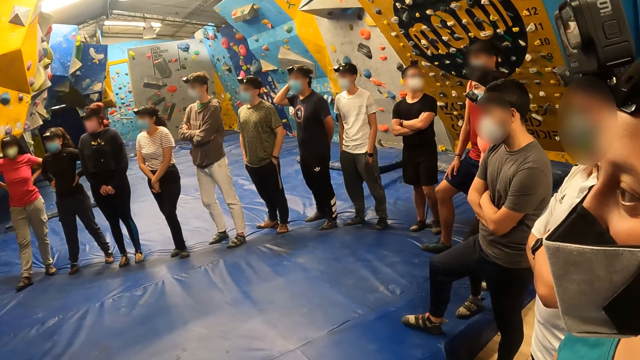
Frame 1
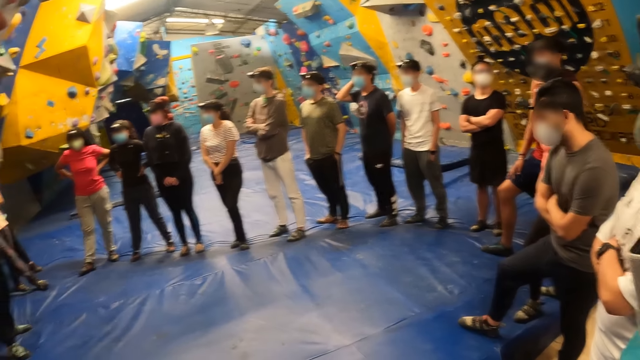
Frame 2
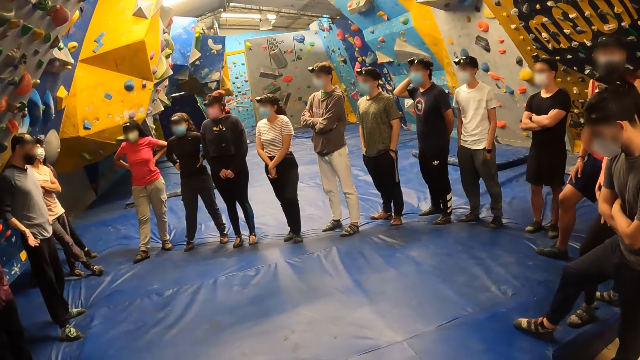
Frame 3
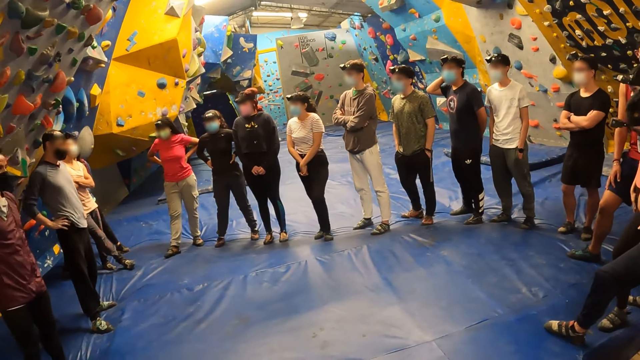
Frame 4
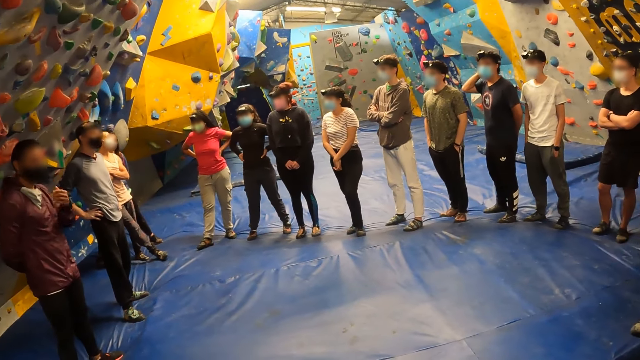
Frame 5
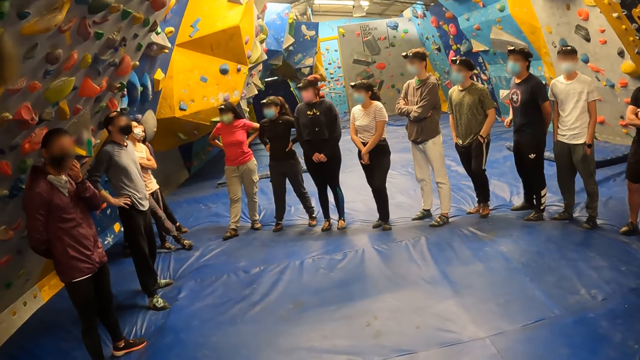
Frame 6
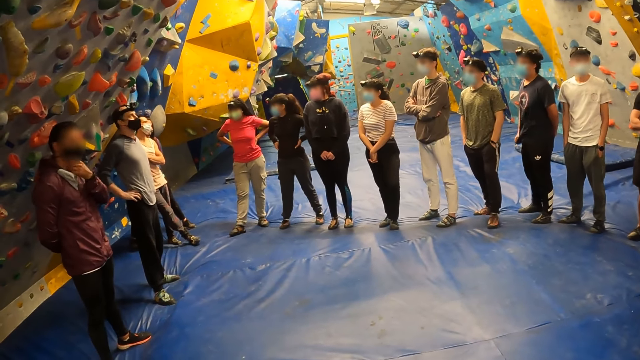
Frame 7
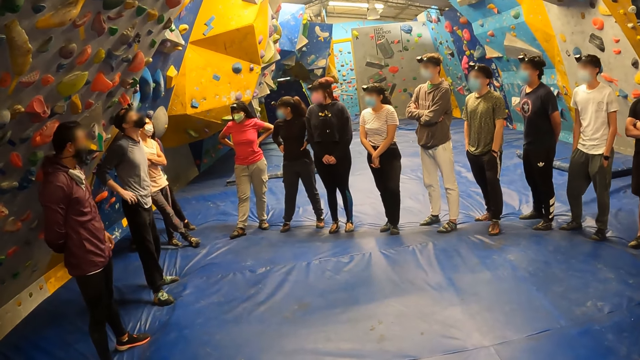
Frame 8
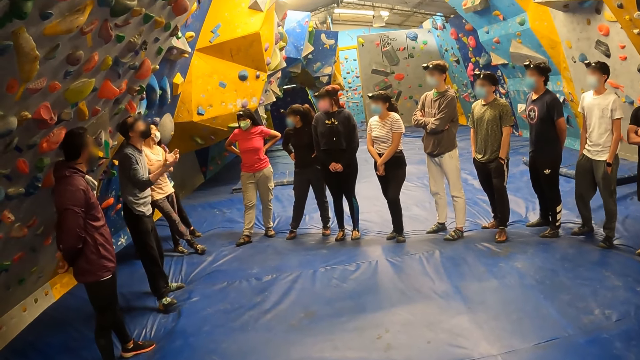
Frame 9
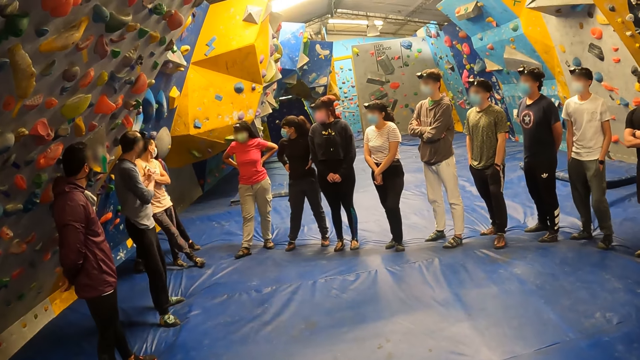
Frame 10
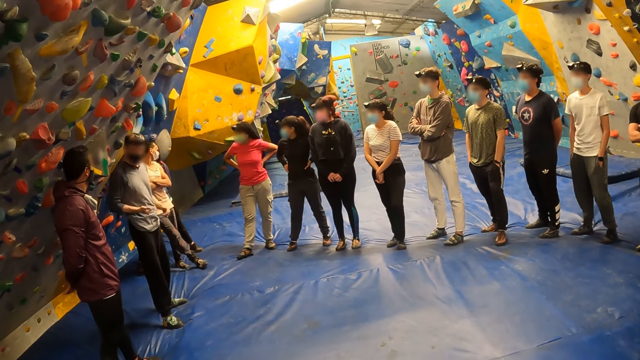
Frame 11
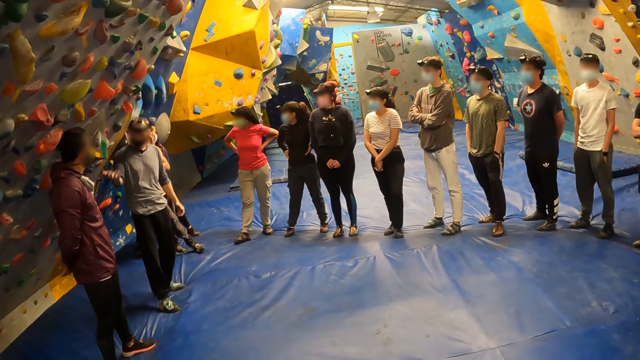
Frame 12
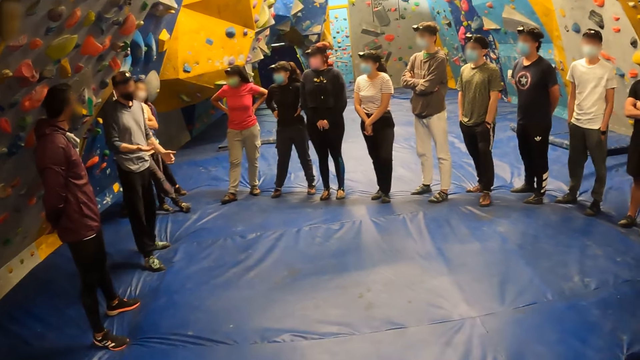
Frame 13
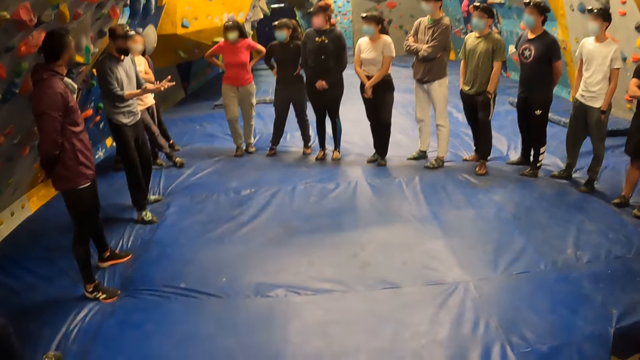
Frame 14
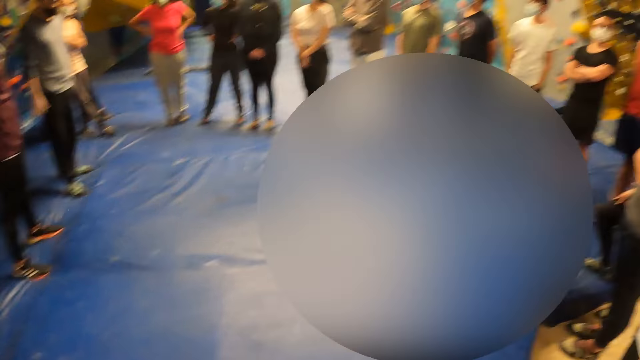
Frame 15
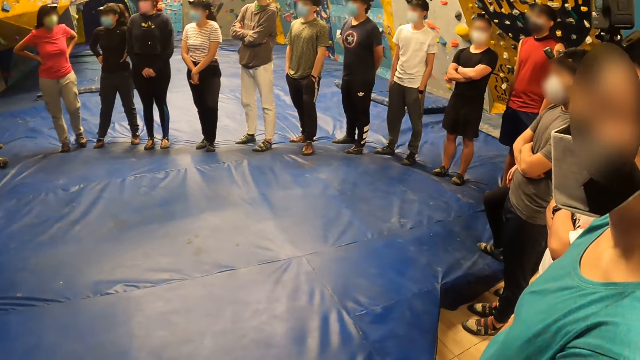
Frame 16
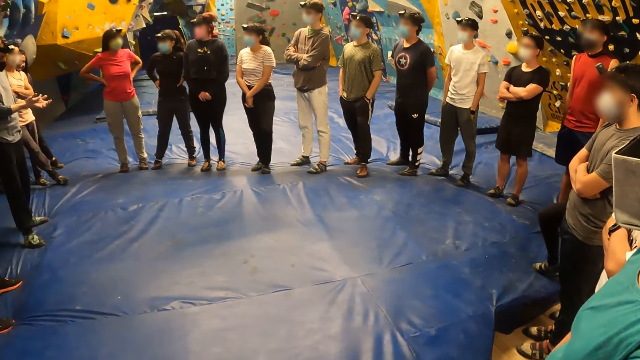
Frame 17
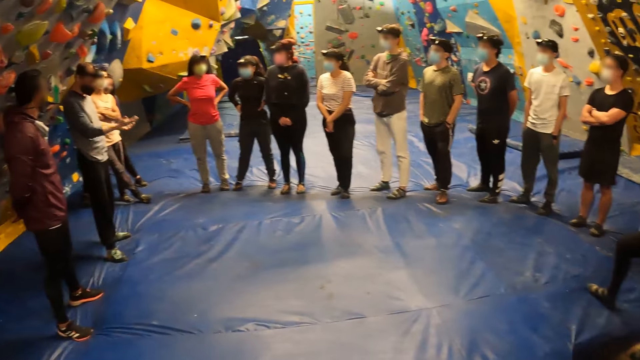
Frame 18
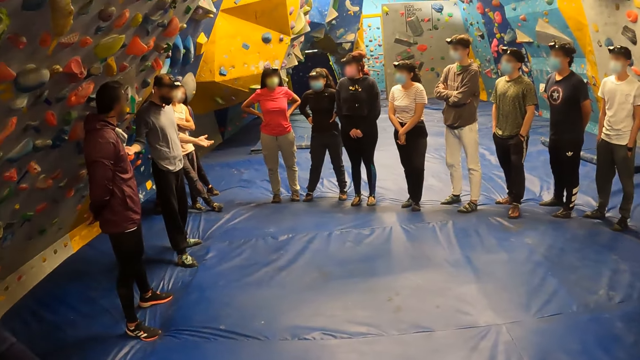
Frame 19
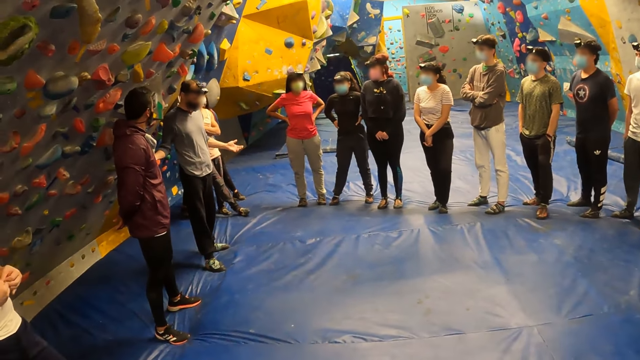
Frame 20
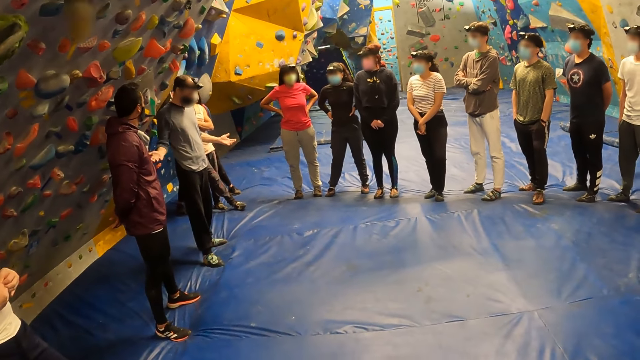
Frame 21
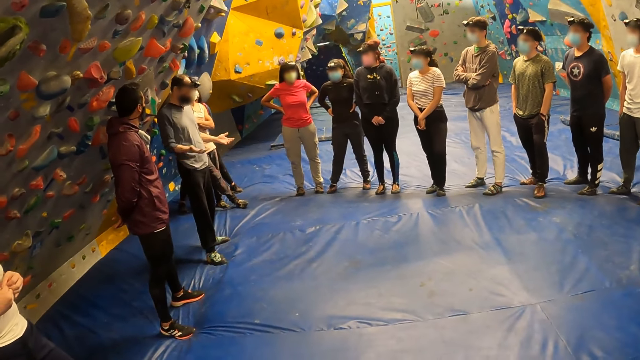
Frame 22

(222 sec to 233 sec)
A man rubs his face. Another man gestures.

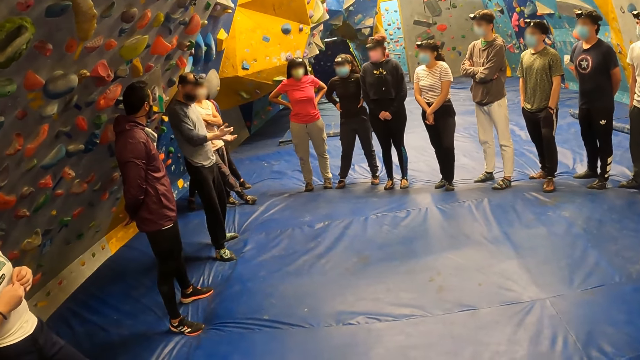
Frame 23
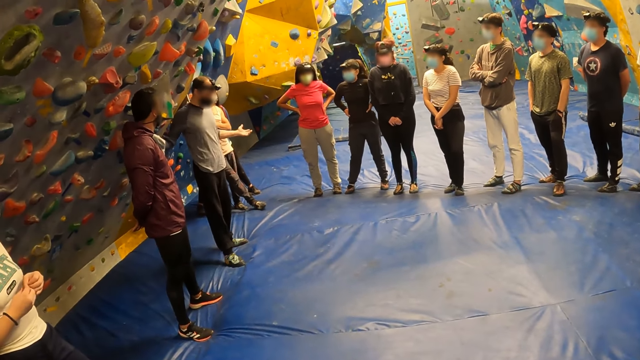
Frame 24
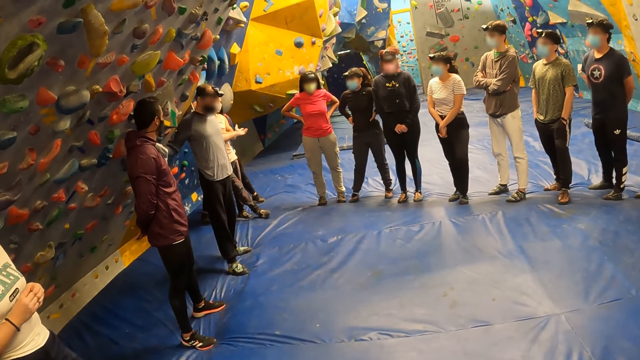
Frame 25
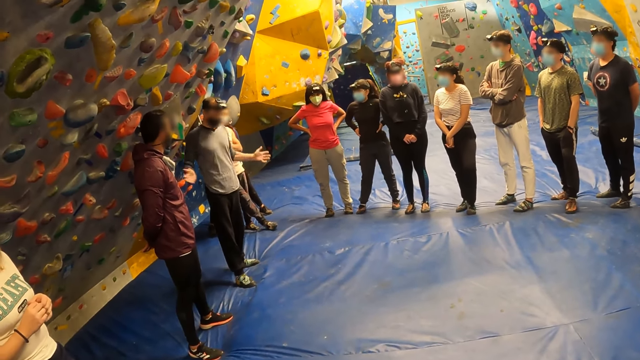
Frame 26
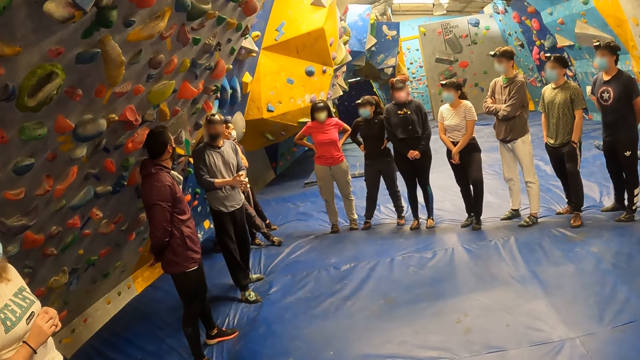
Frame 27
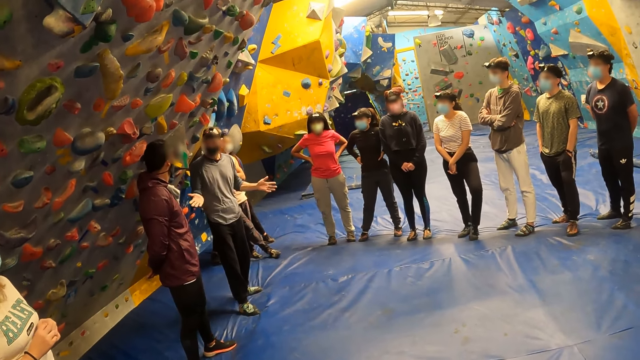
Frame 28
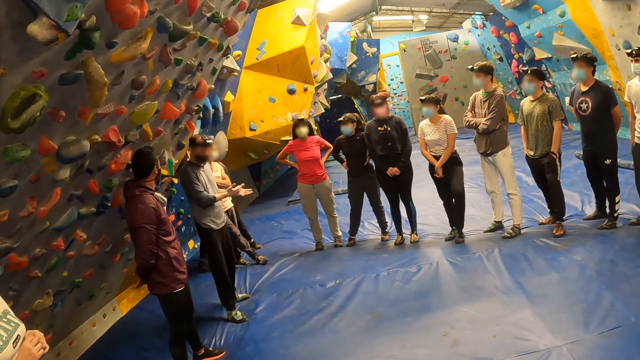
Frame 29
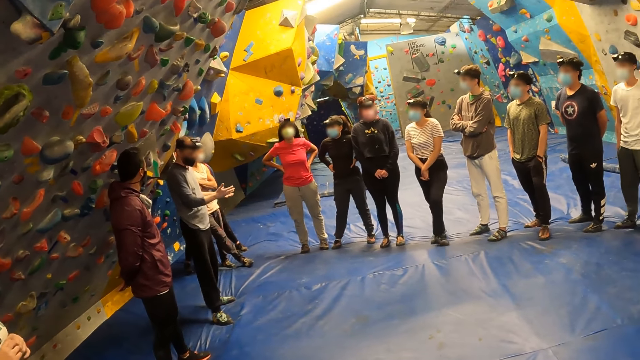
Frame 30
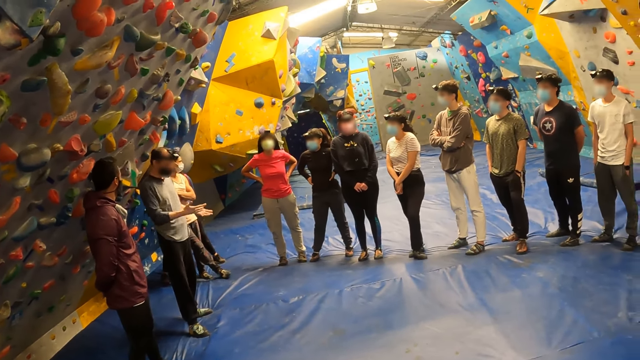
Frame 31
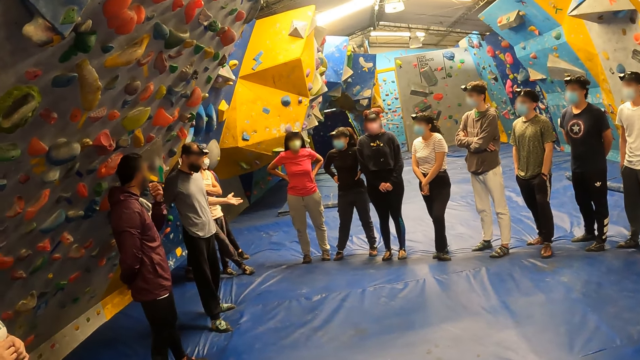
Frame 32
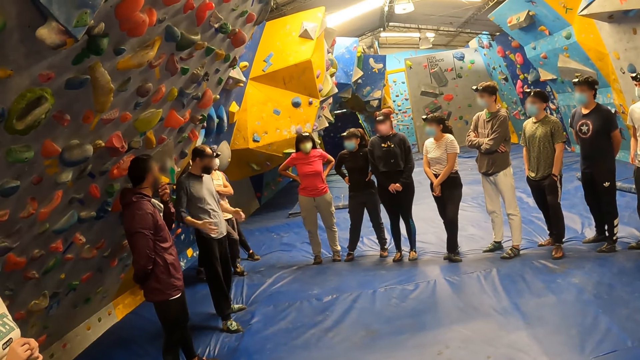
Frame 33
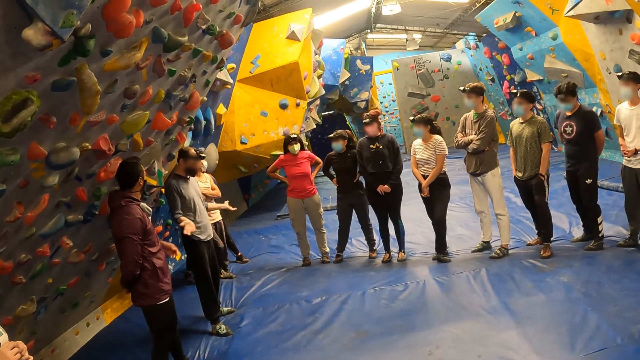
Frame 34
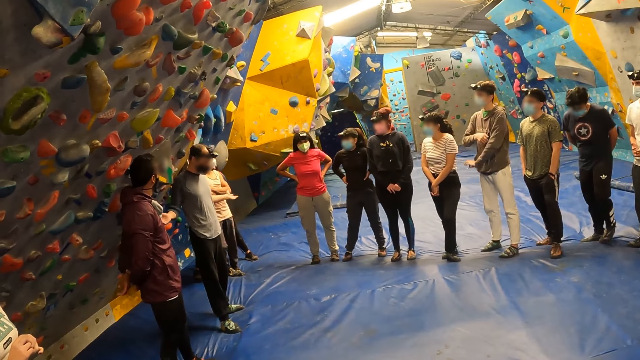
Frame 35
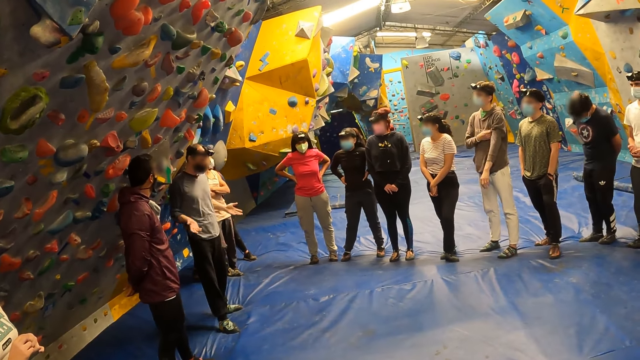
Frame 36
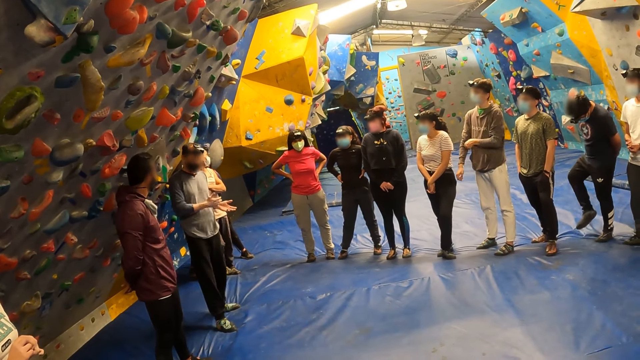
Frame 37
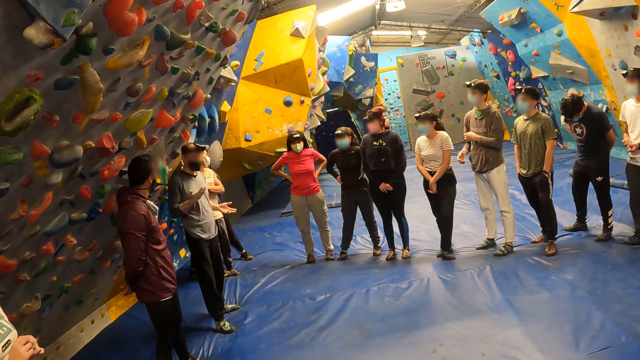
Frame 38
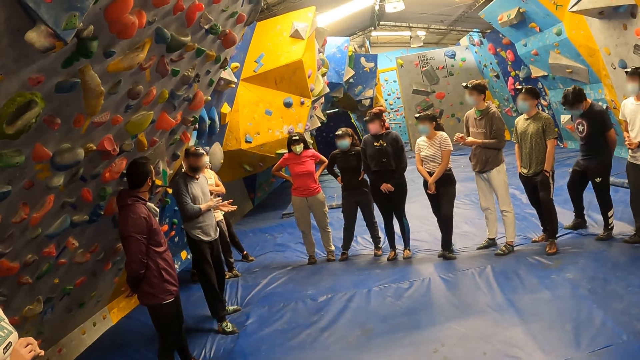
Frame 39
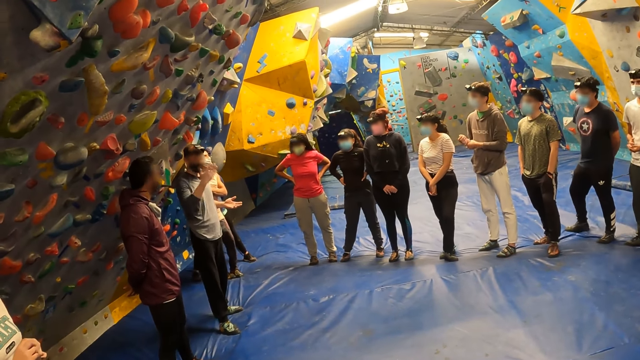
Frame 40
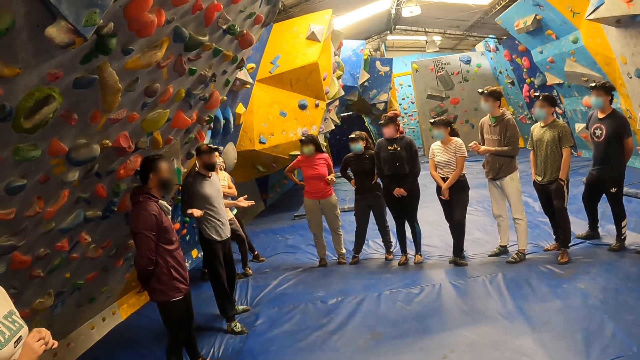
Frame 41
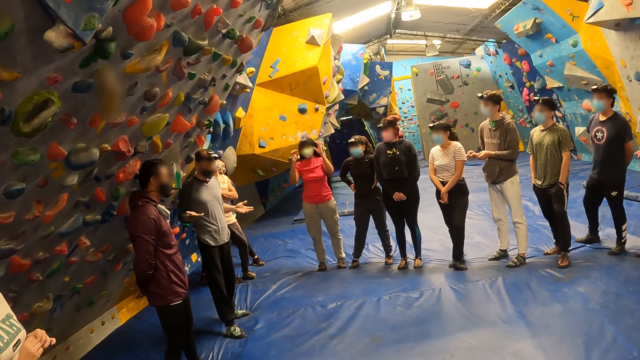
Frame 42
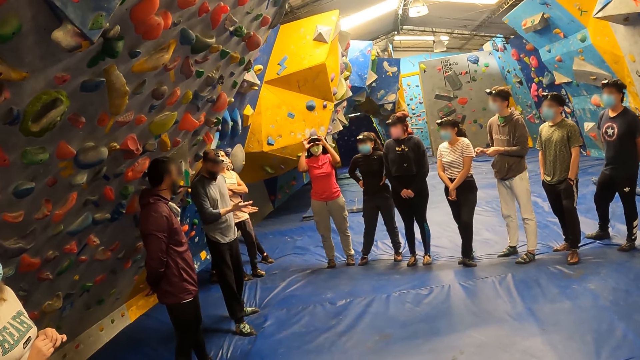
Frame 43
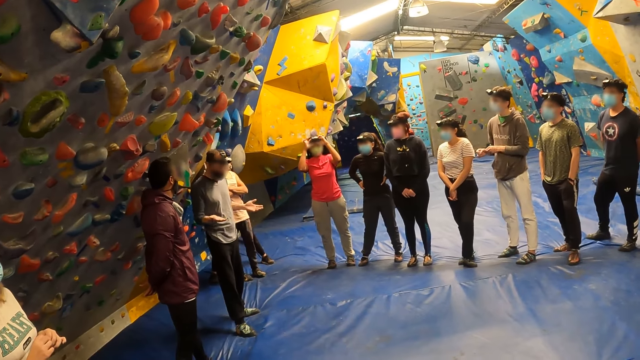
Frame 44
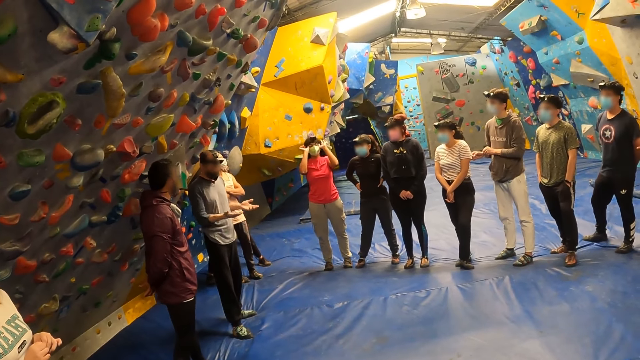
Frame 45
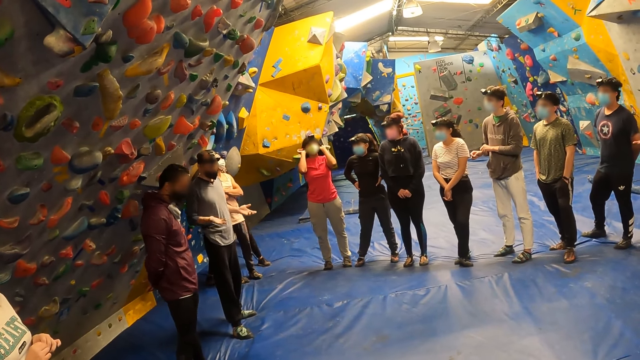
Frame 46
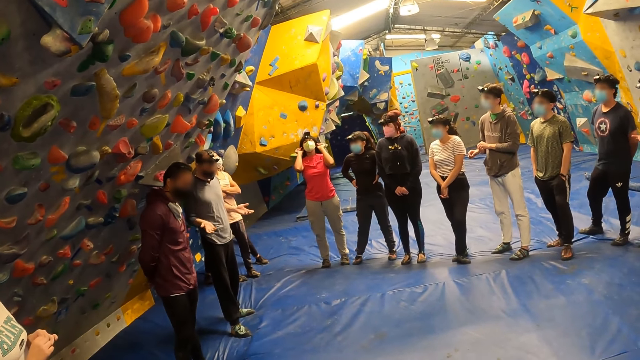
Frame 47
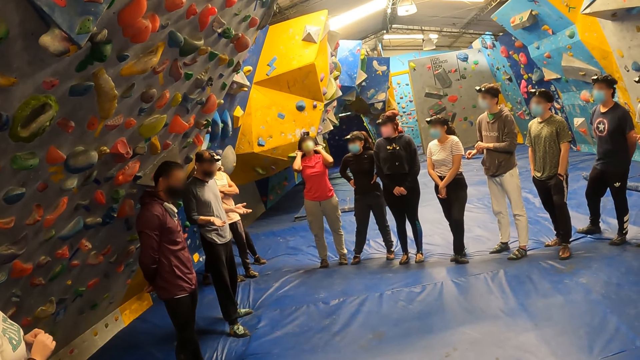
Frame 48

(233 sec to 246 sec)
A man nods.
